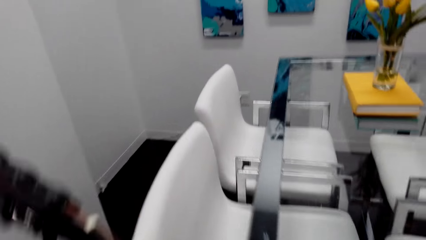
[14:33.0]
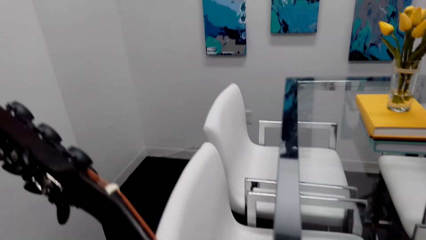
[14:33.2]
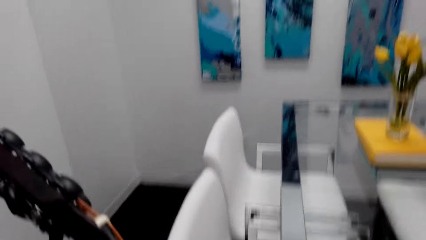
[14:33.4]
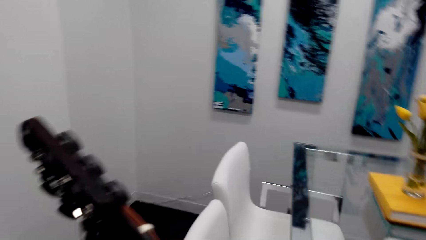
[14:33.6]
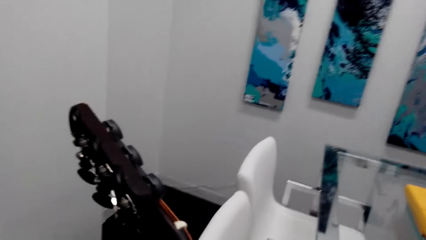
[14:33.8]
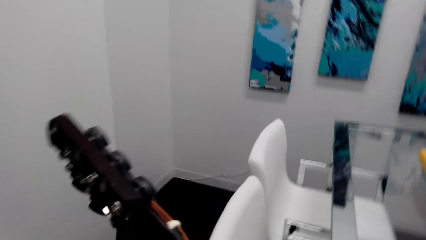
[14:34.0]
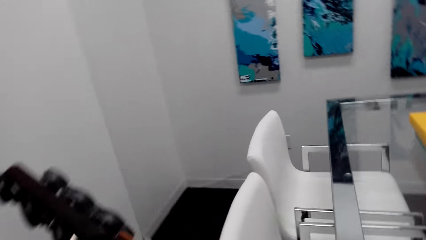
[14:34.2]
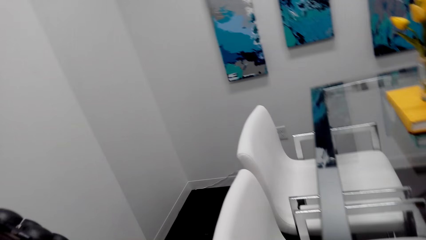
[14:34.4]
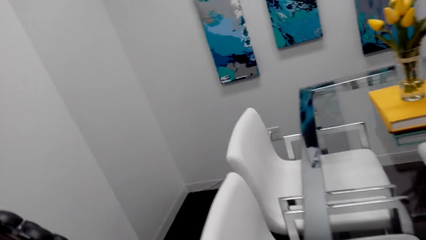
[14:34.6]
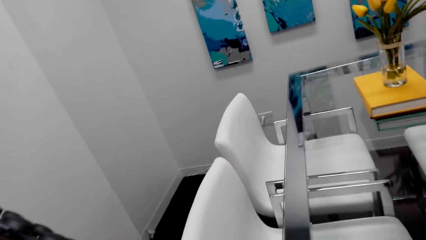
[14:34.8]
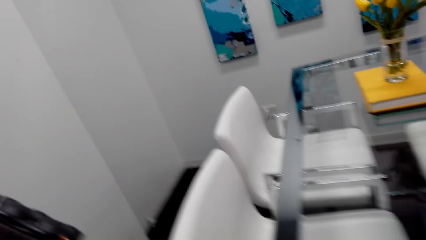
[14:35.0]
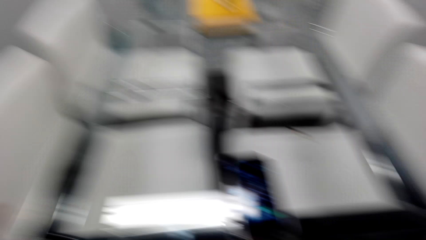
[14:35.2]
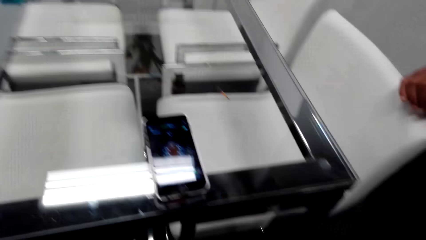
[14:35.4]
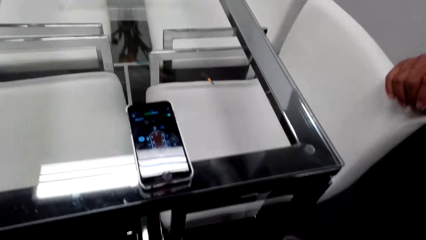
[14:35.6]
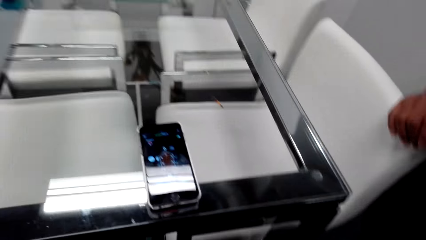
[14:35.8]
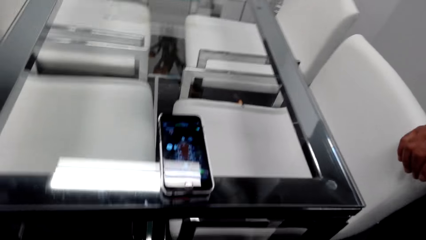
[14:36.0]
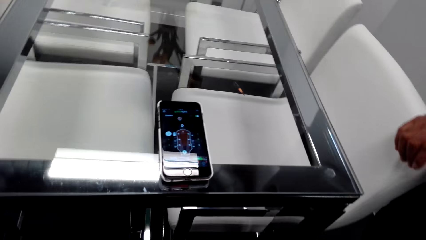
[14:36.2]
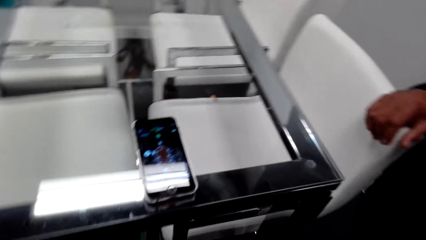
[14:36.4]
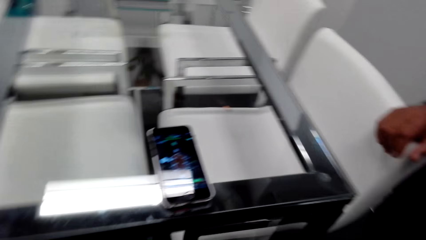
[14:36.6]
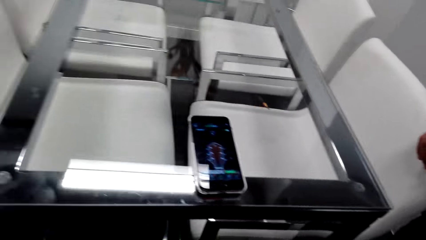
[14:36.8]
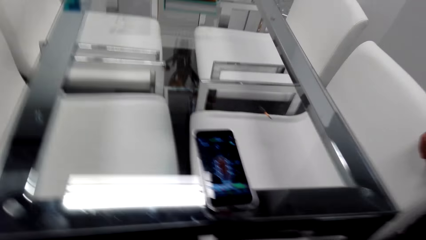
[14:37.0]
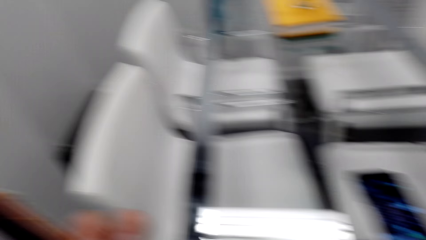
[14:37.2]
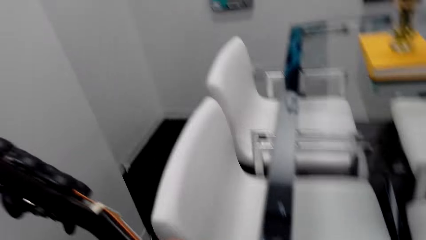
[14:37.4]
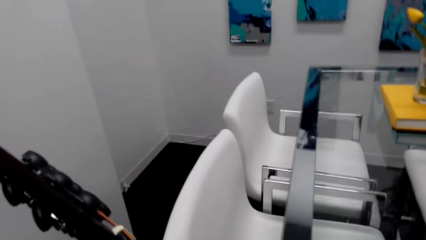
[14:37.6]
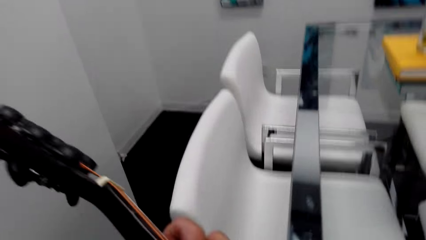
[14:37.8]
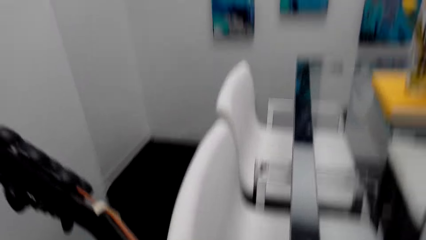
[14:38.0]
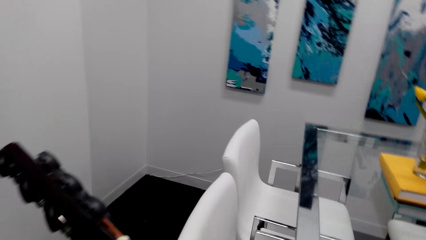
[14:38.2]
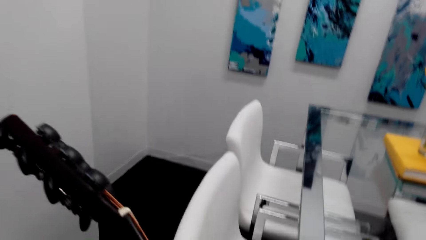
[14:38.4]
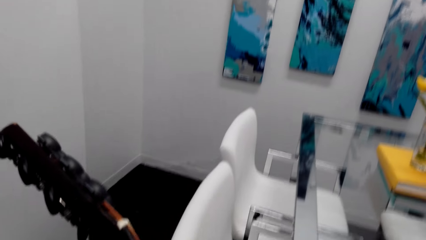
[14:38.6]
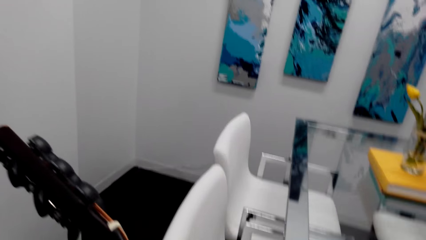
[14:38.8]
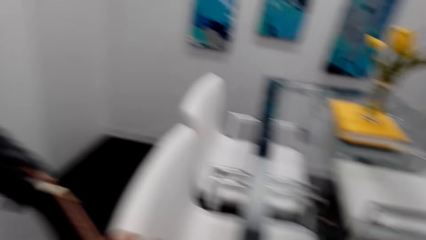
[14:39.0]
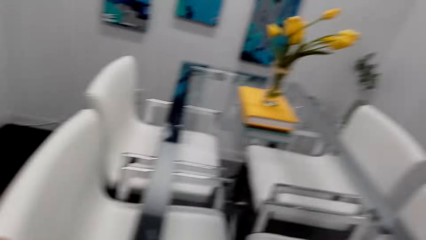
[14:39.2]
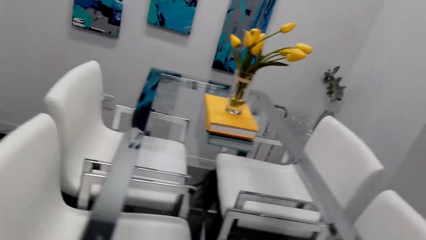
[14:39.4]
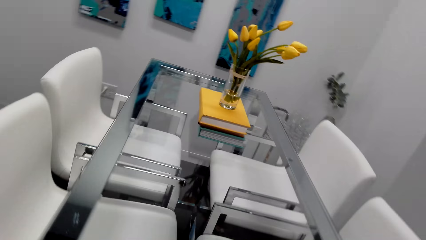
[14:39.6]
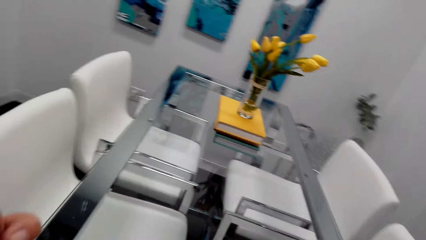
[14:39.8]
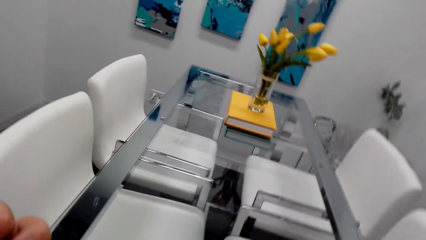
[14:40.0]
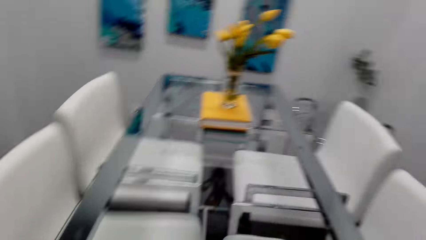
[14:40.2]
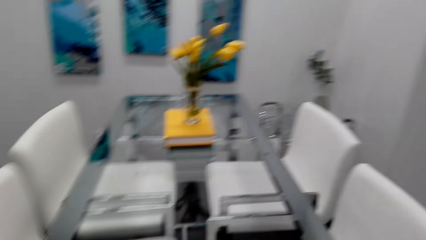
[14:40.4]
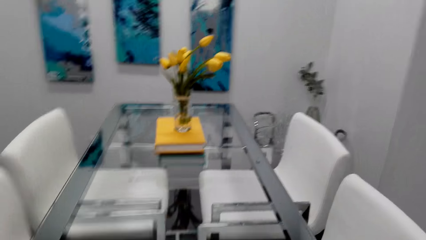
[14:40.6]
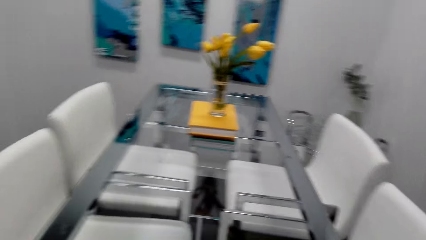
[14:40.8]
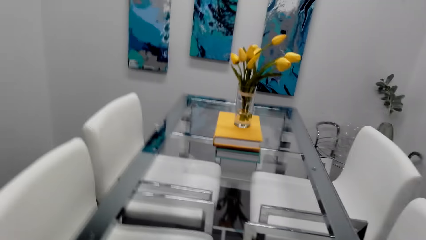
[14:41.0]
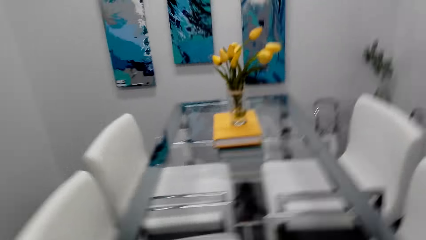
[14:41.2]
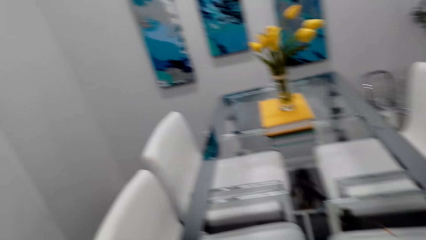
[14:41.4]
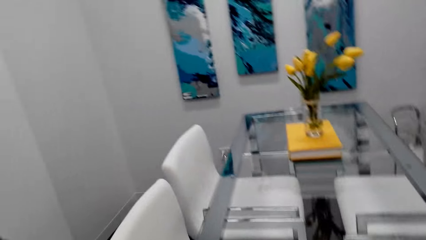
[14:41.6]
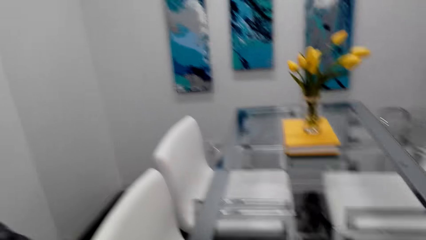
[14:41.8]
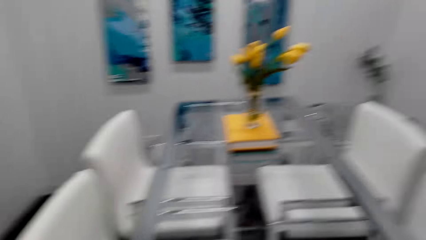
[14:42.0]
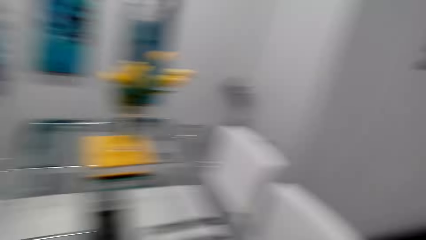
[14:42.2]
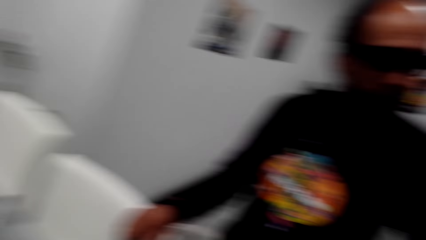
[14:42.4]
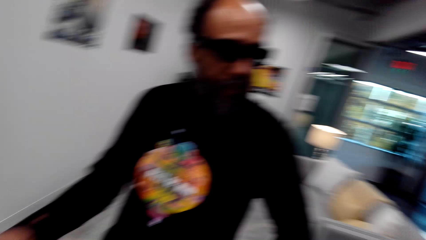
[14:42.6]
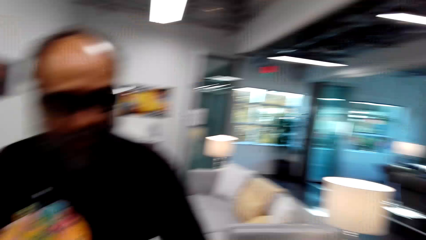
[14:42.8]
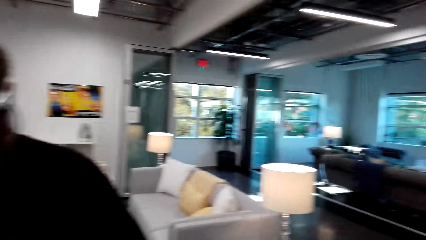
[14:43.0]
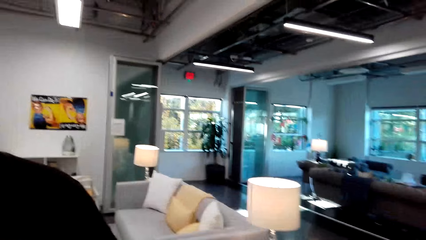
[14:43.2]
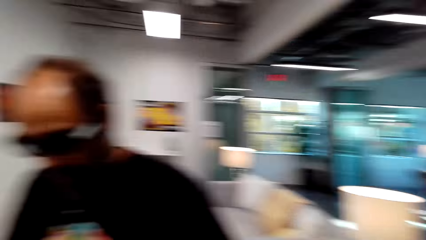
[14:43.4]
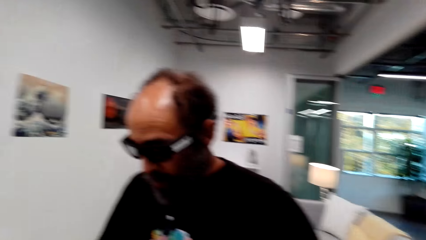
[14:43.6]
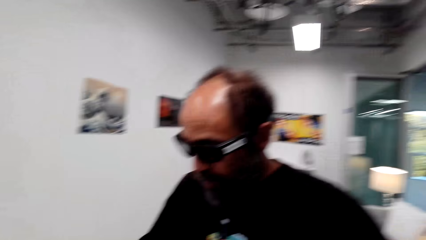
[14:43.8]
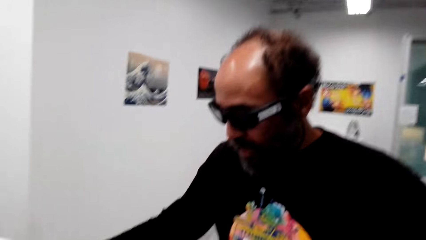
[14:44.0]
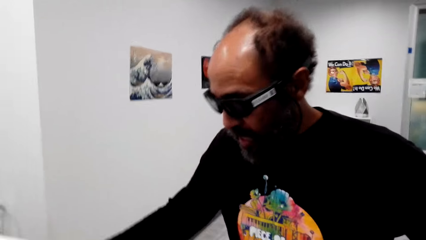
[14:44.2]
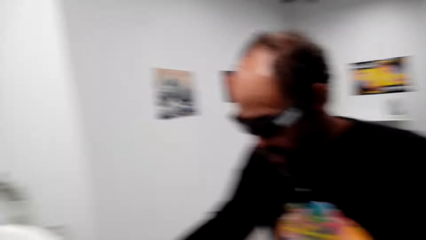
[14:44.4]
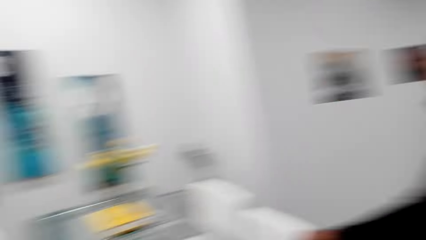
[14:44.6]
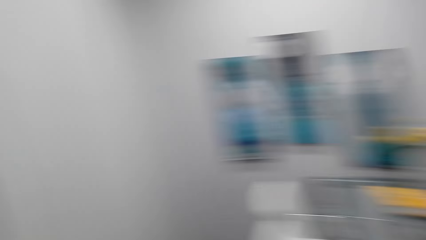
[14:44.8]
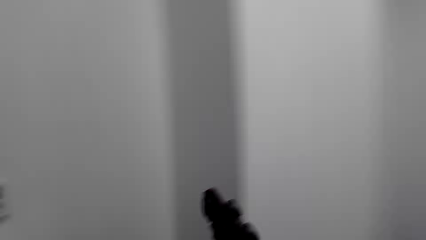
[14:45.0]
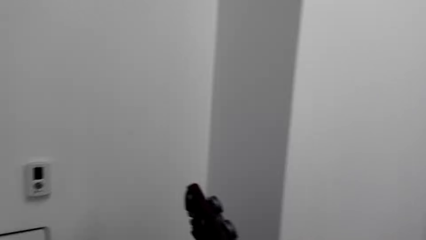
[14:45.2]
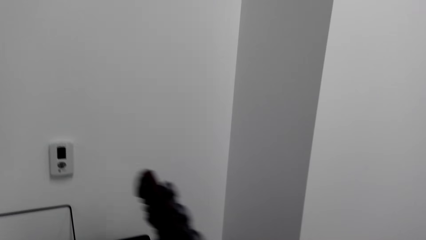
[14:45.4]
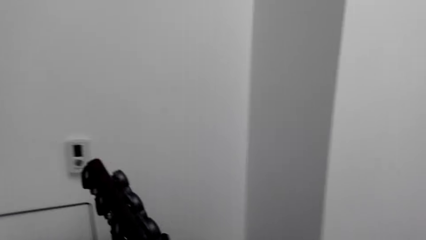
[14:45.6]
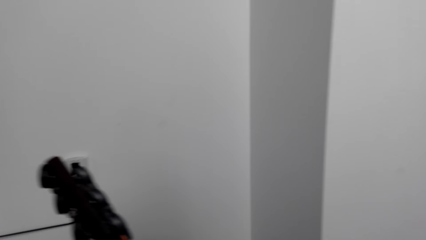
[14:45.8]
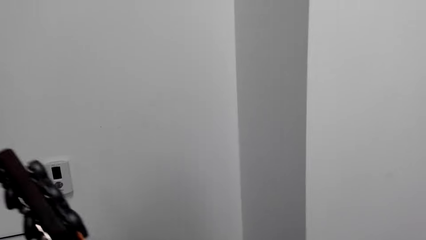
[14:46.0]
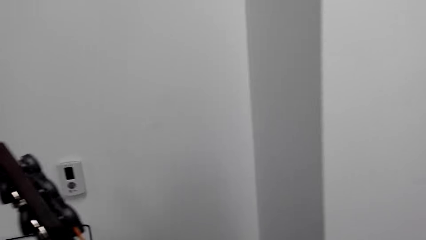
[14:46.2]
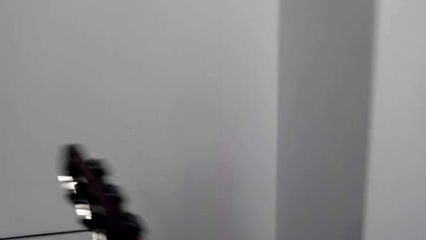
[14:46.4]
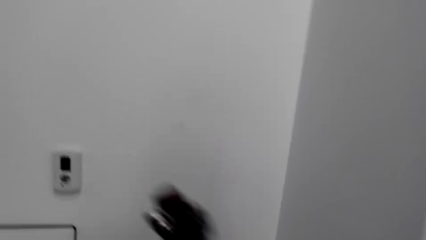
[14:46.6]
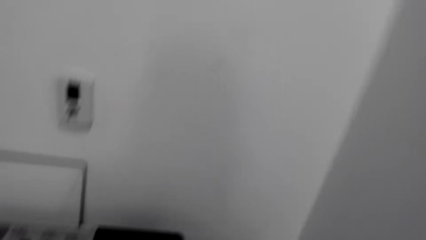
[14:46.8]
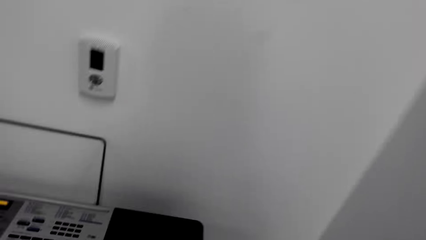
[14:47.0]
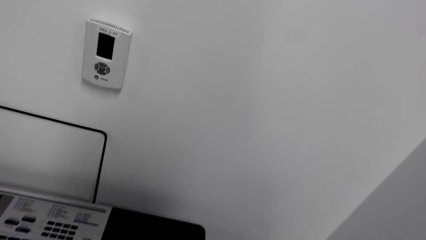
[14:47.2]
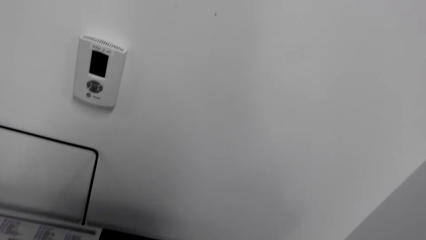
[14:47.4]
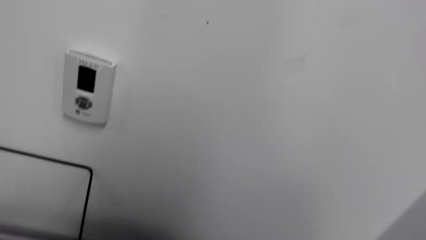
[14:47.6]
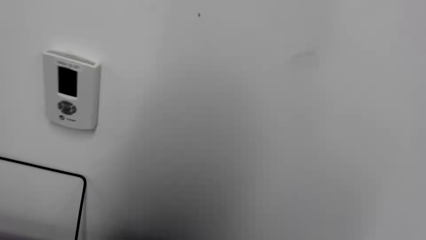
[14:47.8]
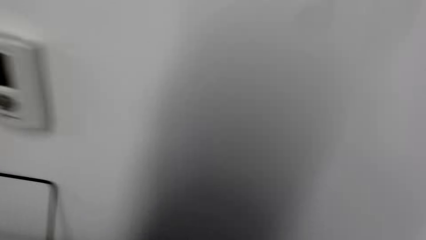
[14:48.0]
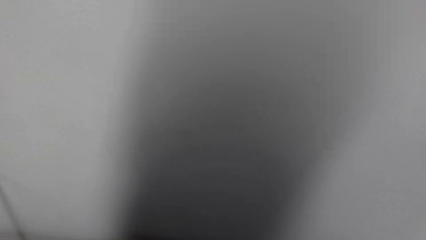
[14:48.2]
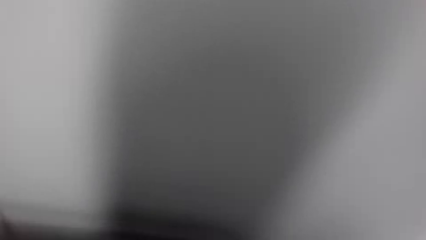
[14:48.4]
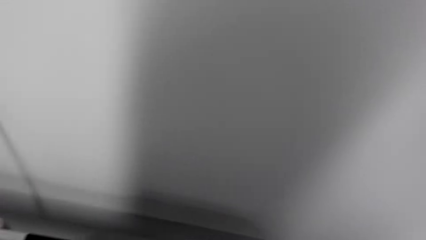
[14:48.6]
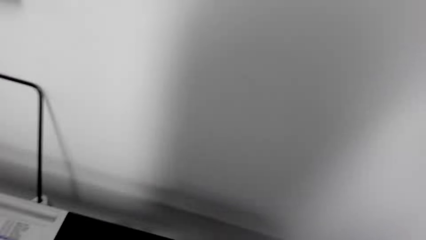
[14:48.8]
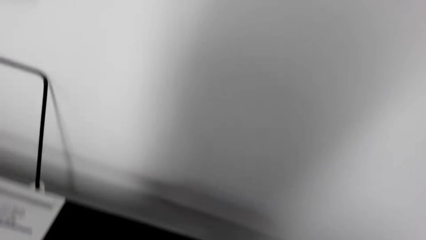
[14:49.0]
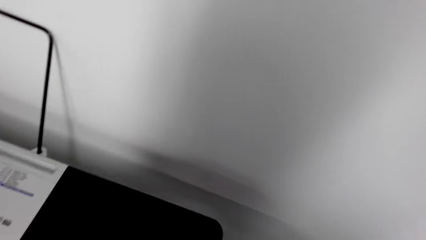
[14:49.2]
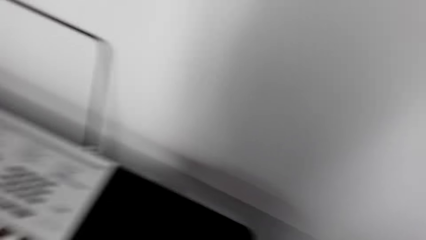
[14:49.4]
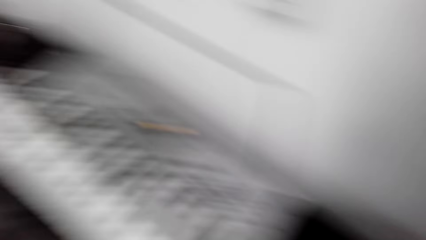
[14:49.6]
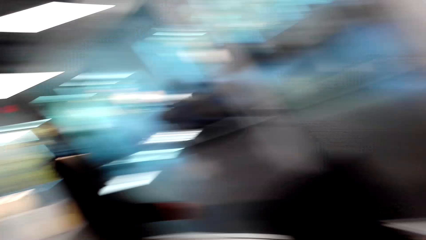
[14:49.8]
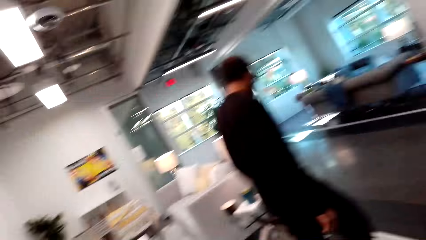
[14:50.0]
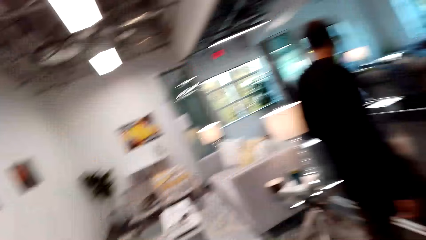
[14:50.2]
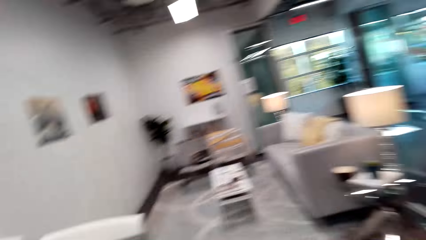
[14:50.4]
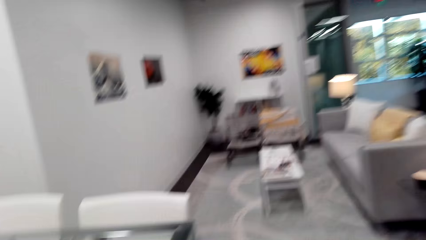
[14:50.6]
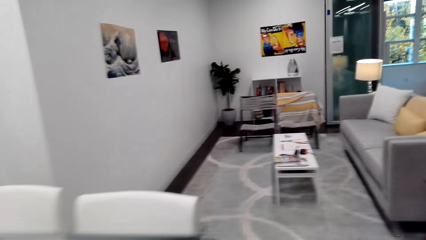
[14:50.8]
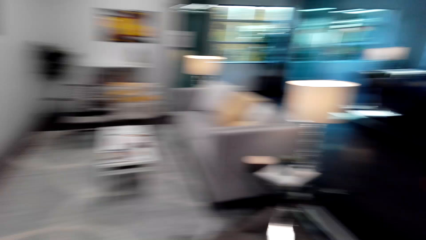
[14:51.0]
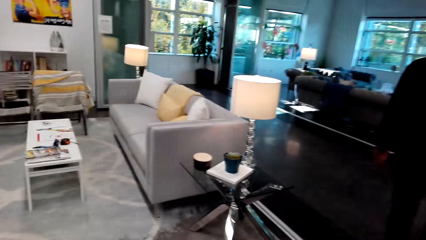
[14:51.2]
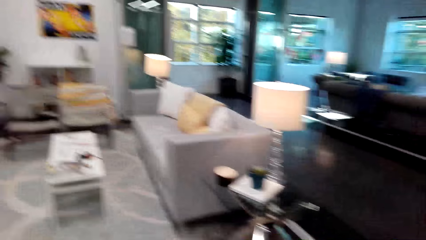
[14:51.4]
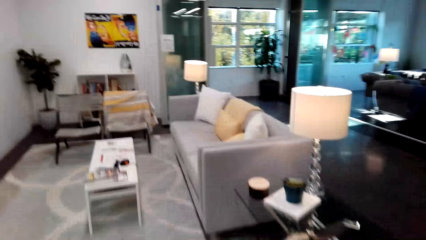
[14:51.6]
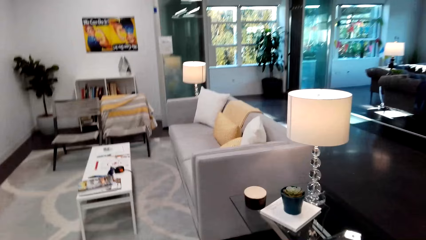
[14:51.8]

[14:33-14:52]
The camera wearer looks at the phone. They look at the guitar. They look at the dining table. They look at the man. They turn around the house. They play the guitar. They look at the guitar. They put the guitar against the wall or on the table. They turn to the other side. They walk around the house.
